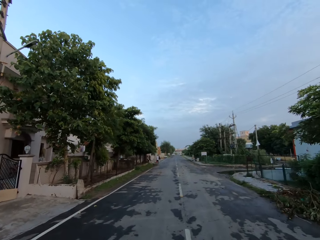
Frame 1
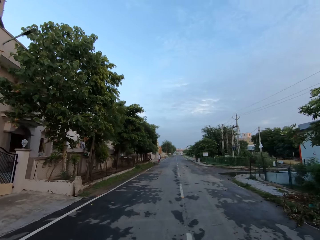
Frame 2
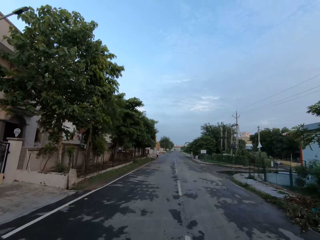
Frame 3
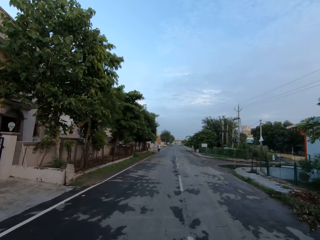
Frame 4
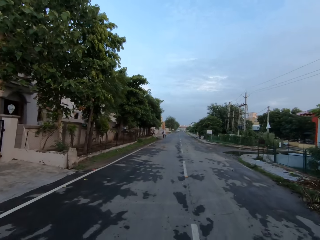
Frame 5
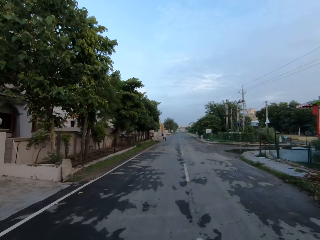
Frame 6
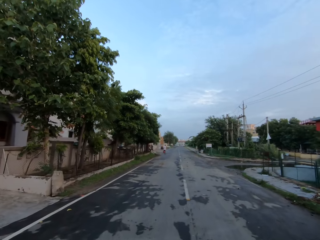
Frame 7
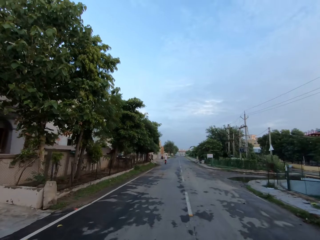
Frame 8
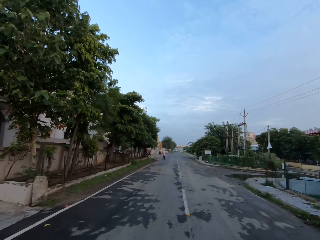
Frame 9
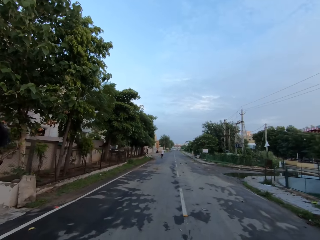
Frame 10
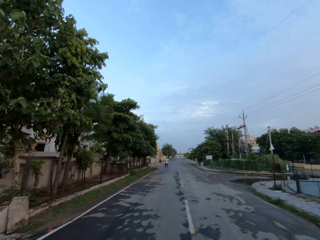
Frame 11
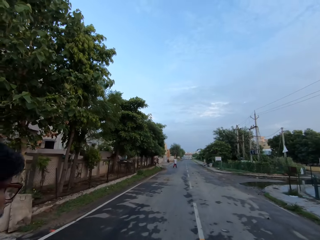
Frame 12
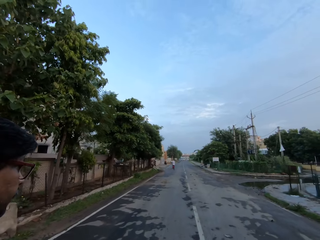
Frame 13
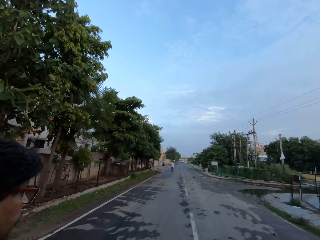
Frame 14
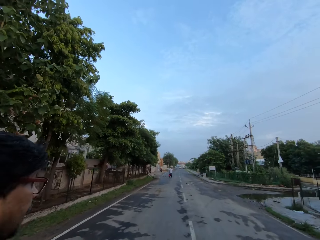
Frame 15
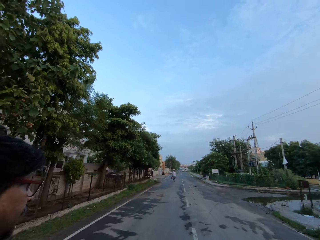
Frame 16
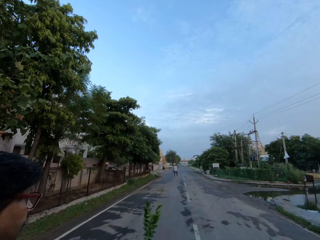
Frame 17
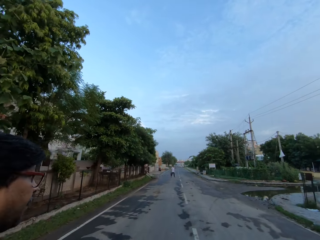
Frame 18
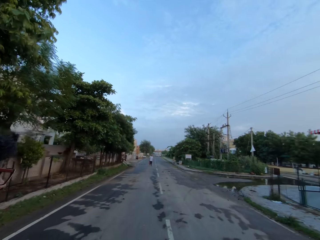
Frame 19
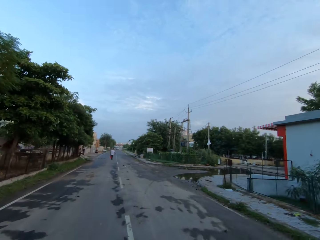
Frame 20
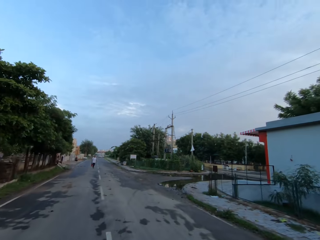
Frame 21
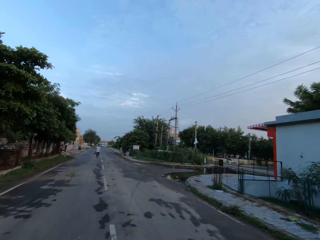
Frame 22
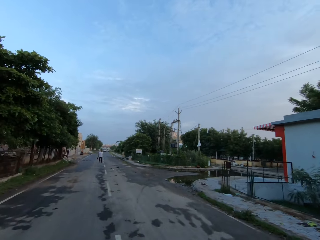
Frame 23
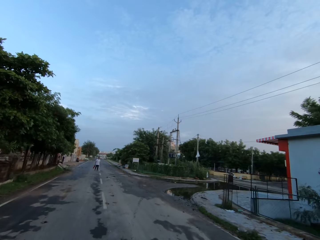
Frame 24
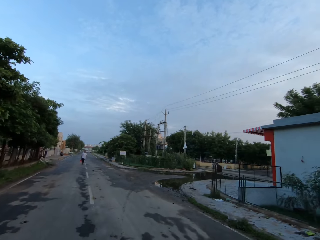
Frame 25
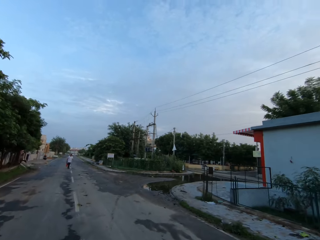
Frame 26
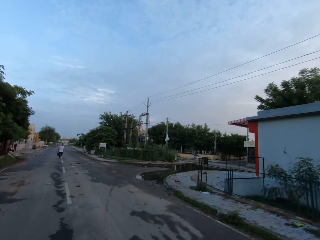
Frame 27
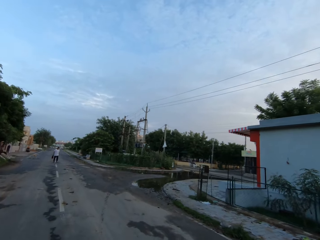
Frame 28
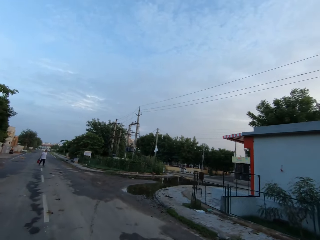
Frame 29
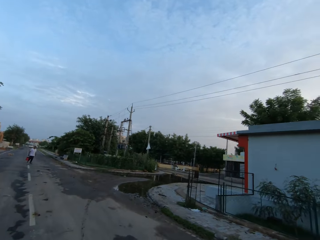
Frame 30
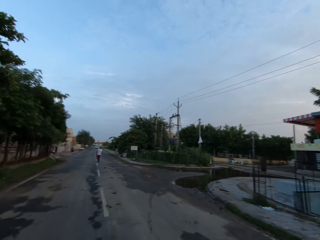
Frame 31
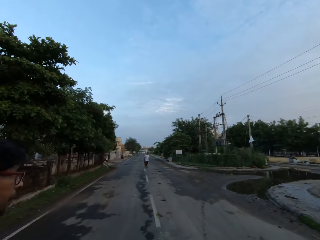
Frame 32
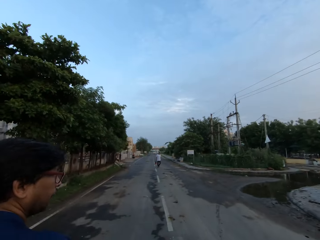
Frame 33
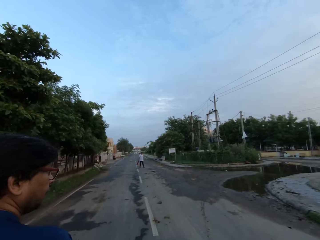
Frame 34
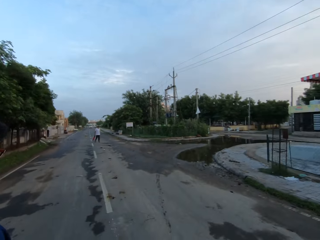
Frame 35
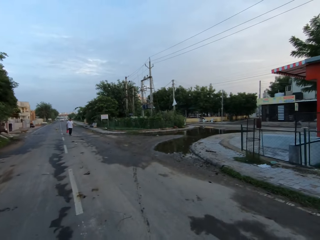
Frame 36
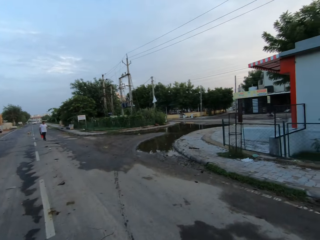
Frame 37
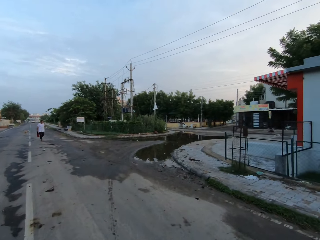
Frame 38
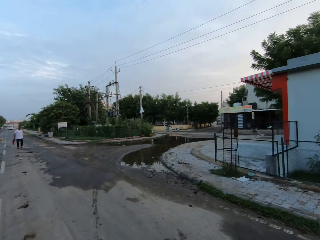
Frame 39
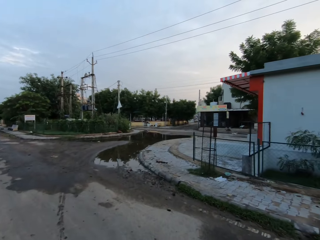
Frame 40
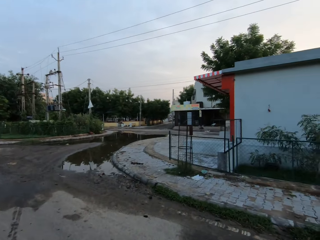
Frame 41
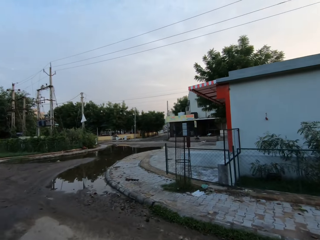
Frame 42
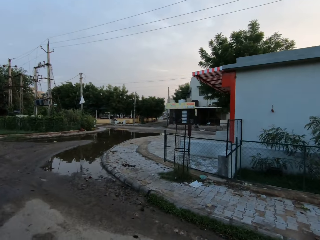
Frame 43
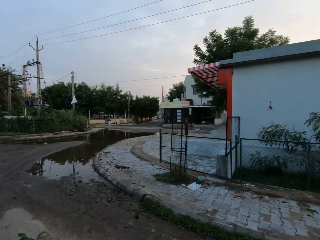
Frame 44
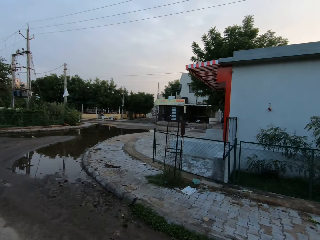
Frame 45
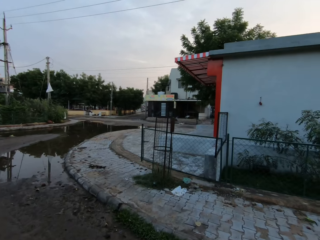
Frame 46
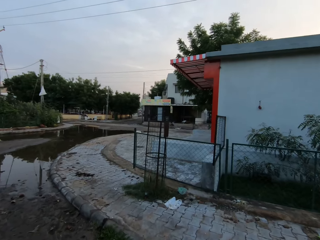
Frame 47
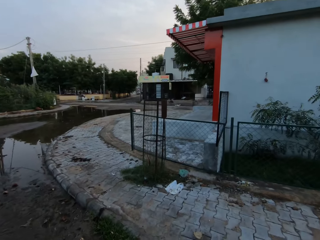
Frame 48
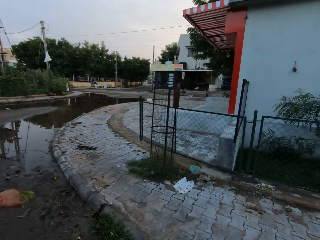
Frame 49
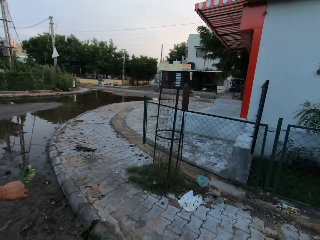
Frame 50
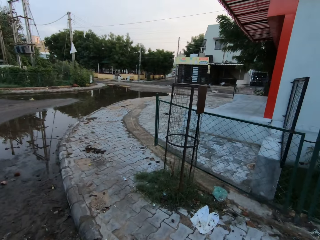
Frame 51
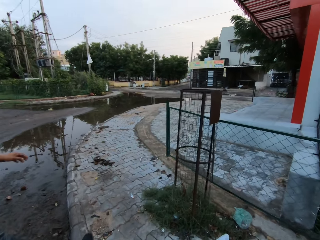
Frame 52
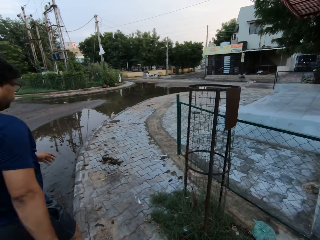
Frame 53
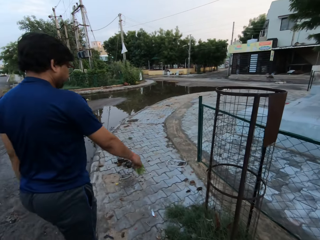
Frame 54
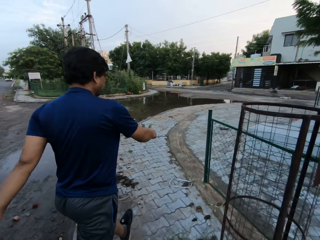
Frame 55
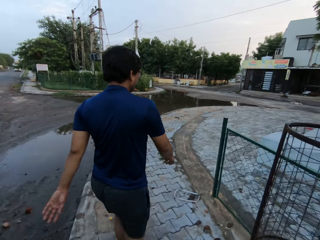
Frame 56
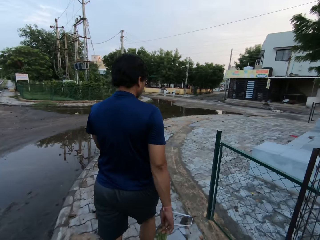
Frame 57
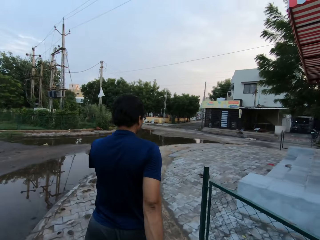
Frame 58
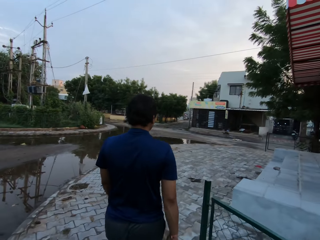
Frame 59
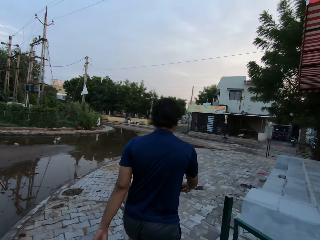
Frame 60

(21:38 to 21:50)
The camera wearer speaks to the man. The man walks past the camera wearer. The man speaks to the camera wearer and holds some flower with his right hand. The camera wearer speaks to the man. They turn towards the man. They turn away from the man. The man walks past the camera wearer.

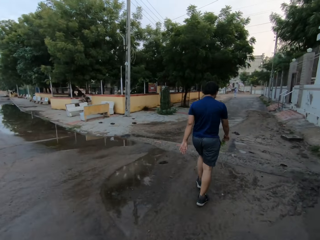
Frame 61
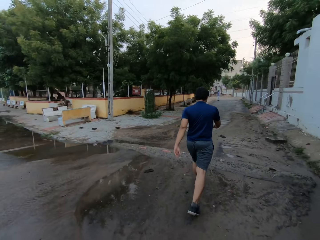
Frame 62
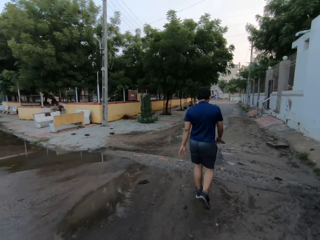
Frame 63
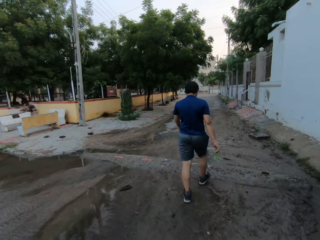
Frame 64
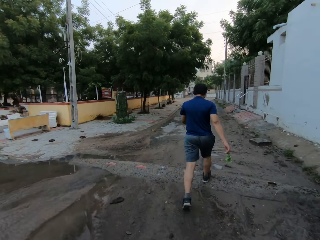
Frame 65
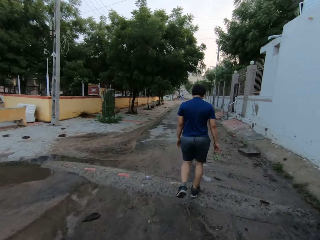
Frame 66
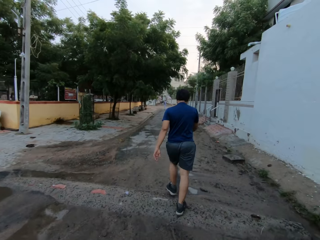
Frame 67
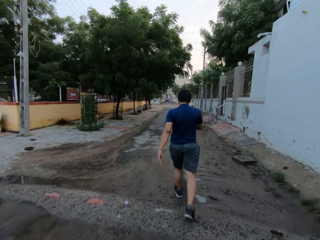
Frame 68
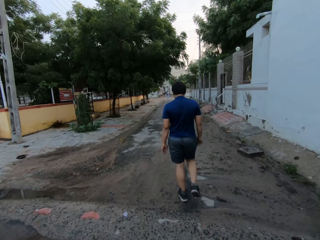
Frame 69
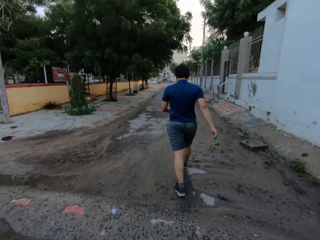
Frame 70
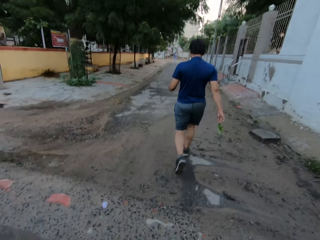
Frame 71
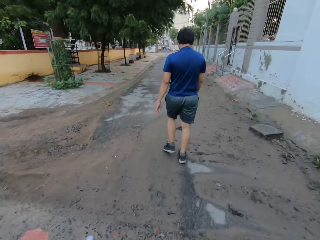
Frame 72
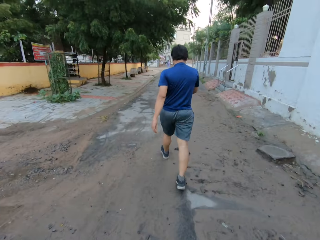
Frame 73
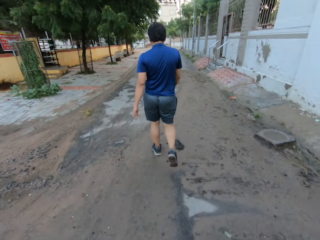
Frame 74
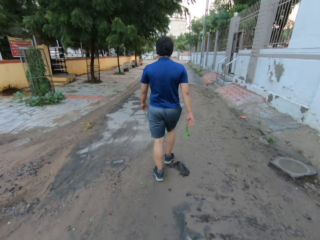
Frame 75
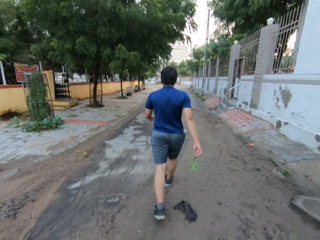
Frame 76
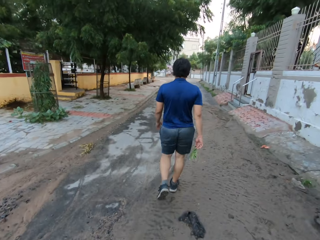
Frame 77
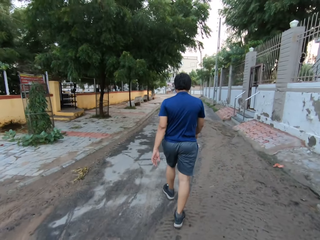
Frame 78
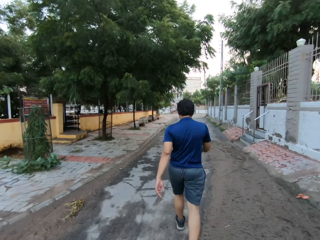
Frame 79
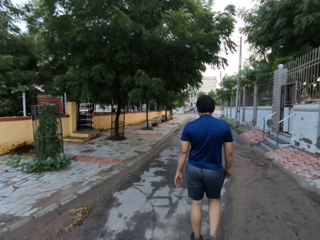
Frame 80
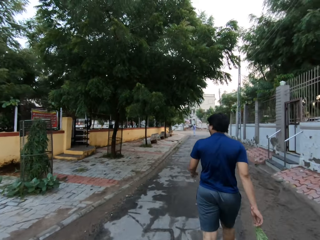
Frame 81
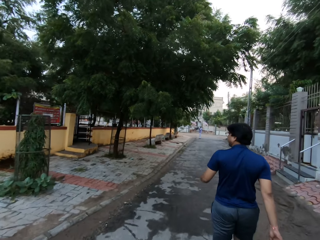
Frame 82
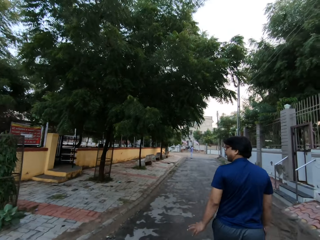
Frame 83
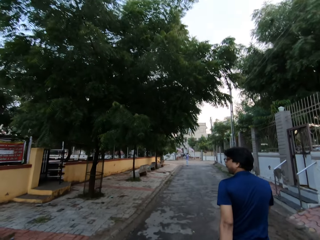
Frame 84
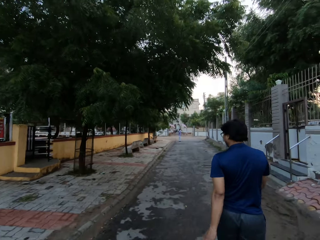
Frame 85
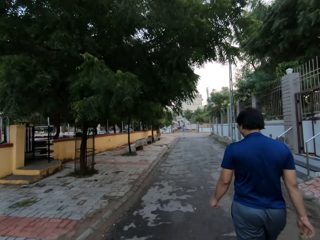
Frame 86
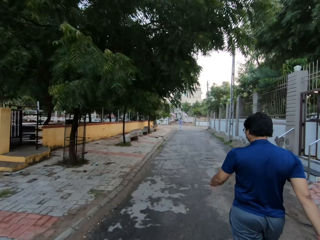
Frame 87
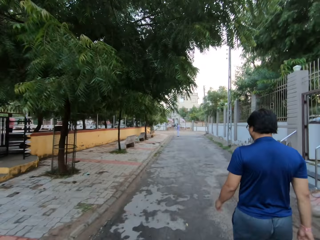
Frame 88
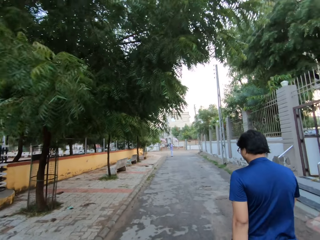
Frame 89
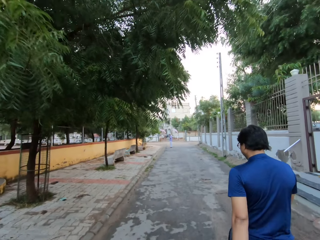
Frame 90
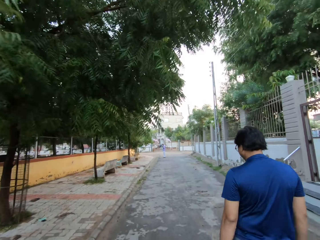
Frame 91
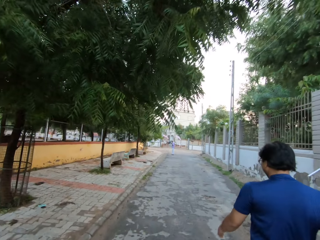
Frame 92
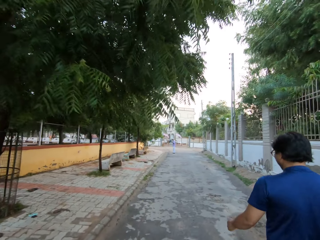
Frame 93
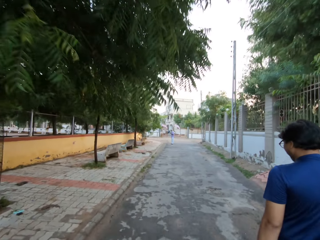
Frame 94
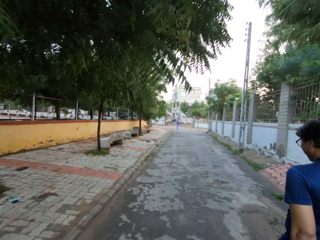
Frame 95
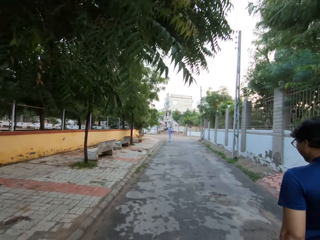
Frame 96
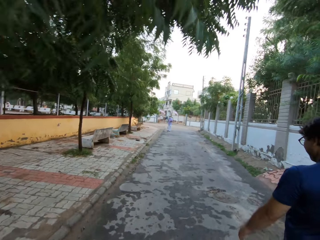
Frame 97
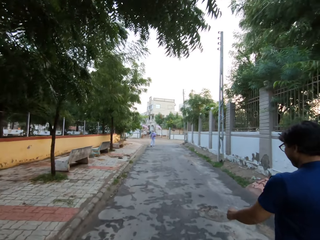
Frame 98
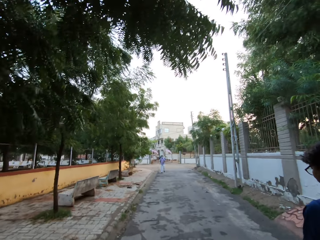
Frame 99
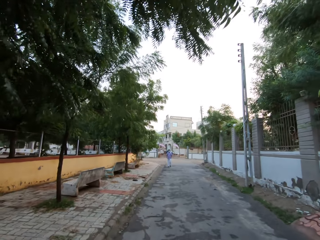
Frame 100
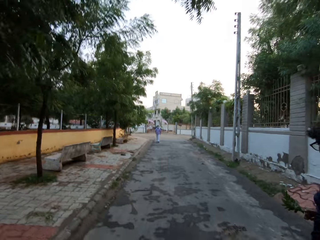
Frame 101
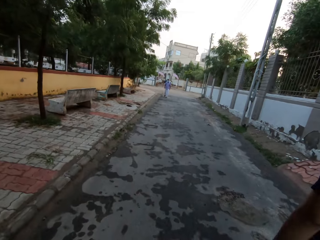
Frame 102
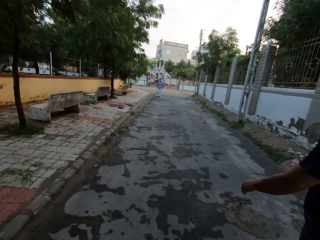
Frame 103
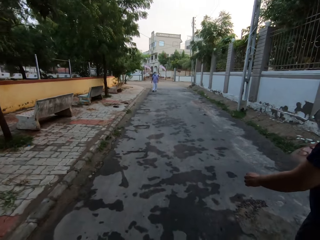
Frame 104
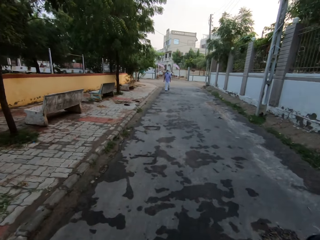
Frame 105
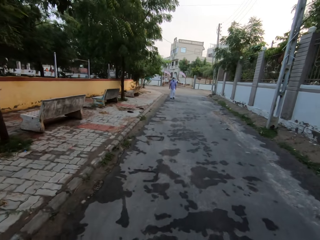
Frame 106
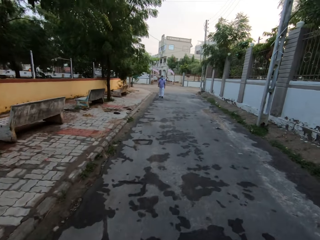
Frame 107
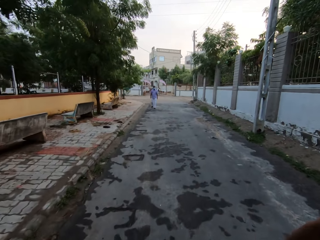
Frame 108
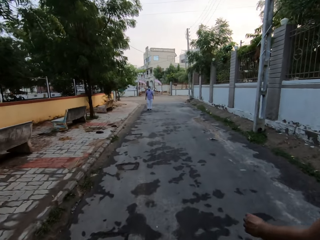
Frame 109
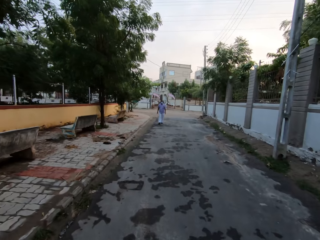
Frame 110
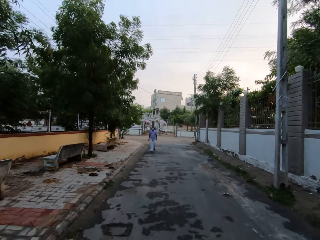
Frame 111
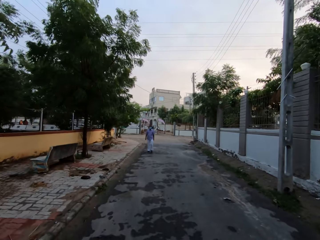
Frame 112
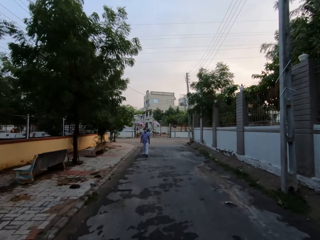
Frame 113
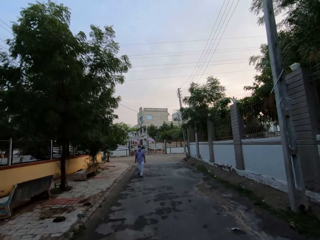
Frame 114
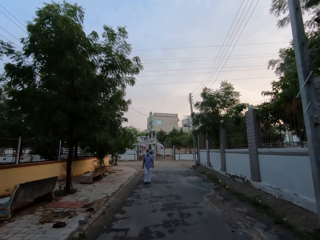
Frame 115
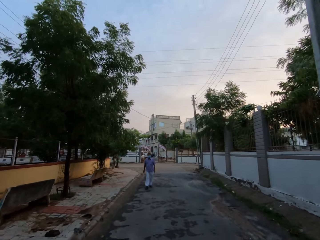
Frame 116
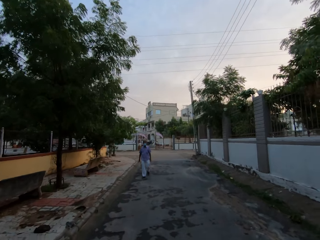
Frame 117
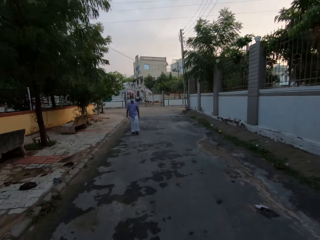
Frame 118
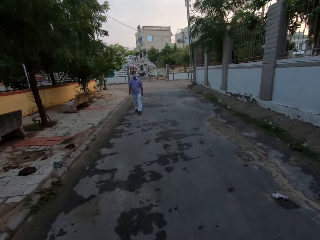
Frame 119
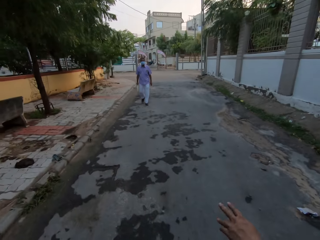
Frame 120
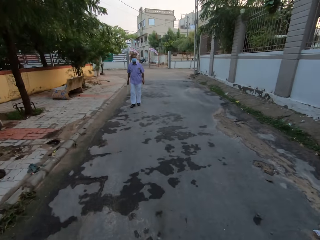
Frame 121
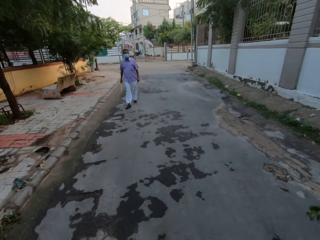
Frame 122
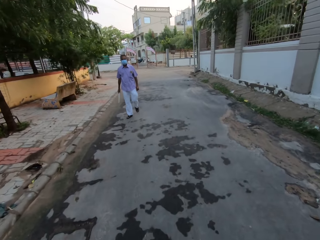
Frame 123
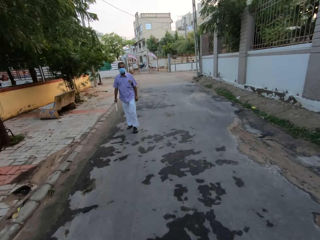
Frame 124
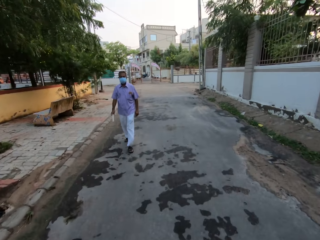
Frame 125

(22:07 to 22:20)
The camera wearer speaks to the man. The man speaks to the camera wearer. The man speaks to the camera wearer again. The camera wearer speaks to the man. The man speaks to the camera wearer.
